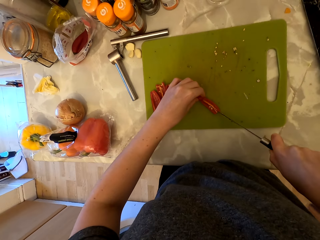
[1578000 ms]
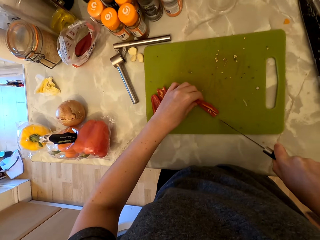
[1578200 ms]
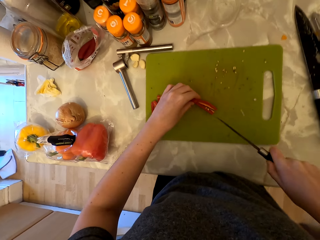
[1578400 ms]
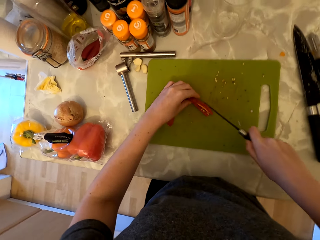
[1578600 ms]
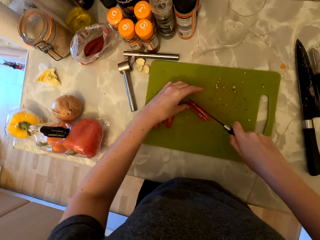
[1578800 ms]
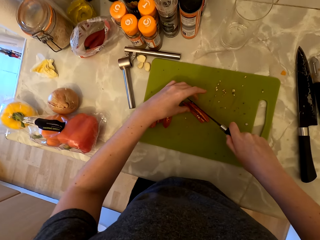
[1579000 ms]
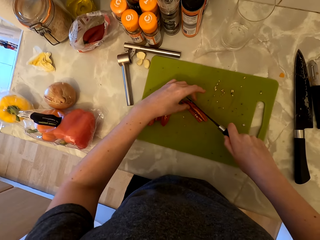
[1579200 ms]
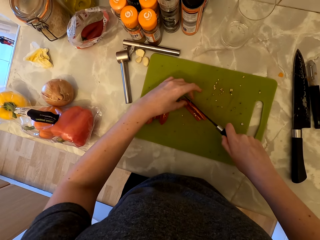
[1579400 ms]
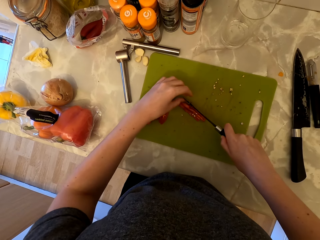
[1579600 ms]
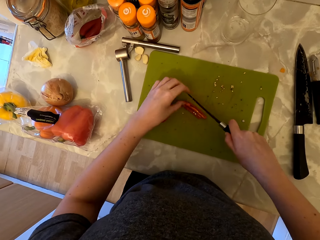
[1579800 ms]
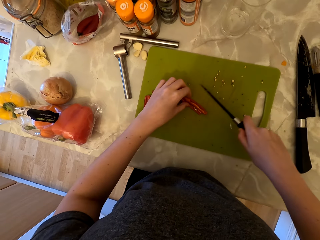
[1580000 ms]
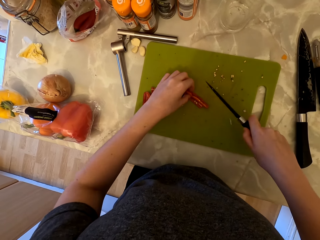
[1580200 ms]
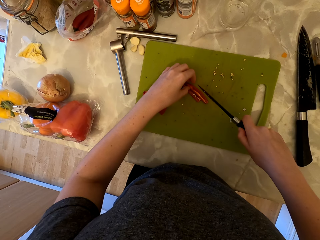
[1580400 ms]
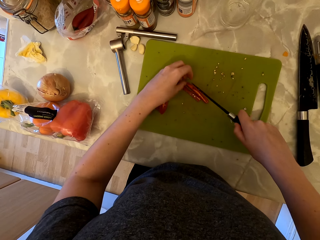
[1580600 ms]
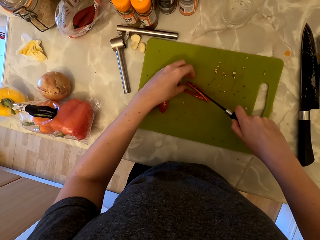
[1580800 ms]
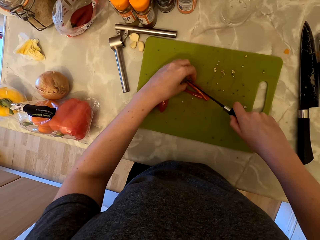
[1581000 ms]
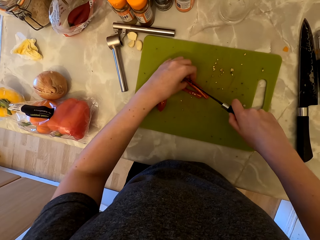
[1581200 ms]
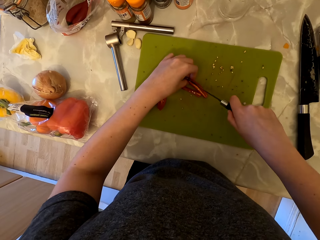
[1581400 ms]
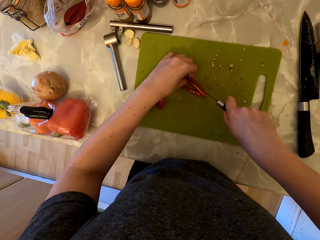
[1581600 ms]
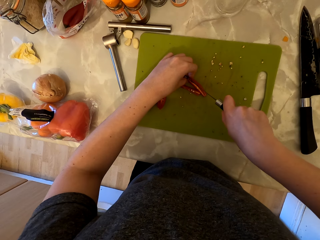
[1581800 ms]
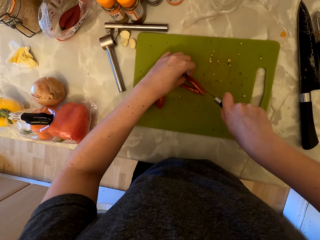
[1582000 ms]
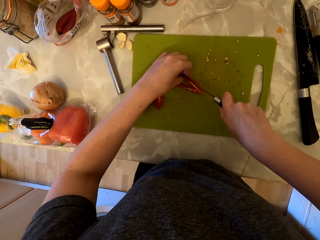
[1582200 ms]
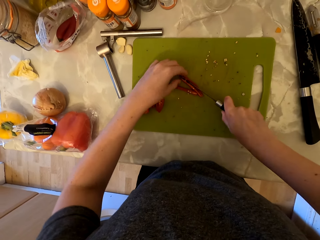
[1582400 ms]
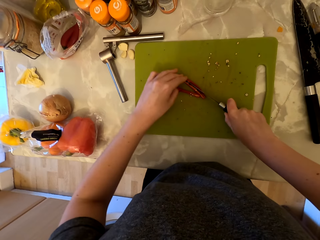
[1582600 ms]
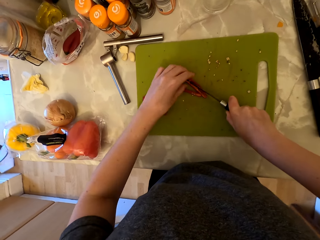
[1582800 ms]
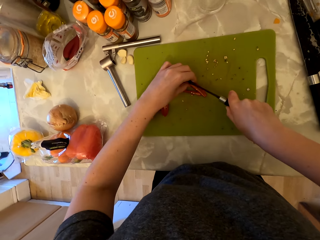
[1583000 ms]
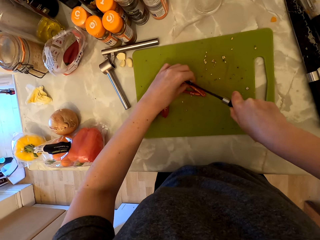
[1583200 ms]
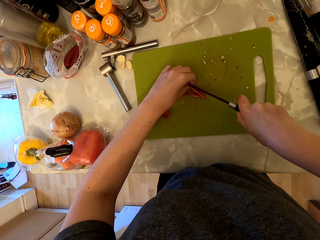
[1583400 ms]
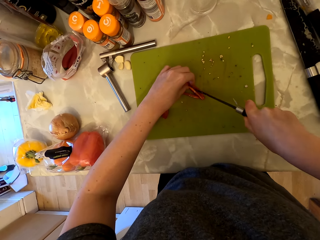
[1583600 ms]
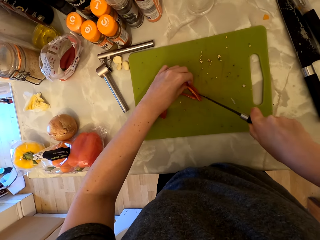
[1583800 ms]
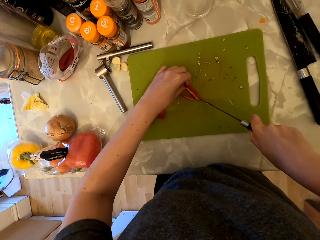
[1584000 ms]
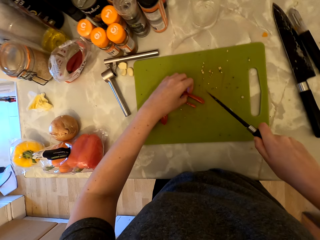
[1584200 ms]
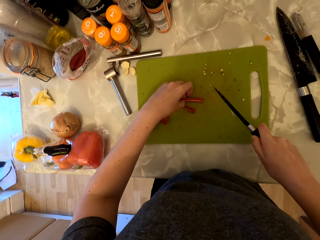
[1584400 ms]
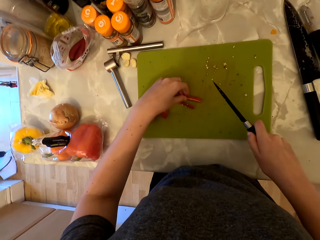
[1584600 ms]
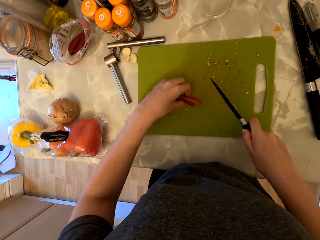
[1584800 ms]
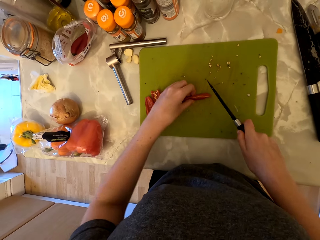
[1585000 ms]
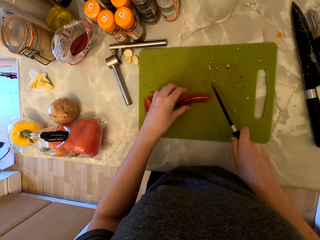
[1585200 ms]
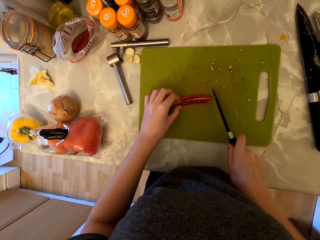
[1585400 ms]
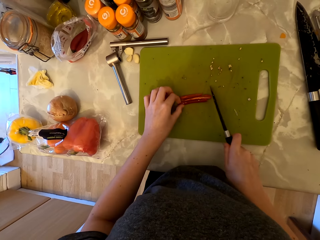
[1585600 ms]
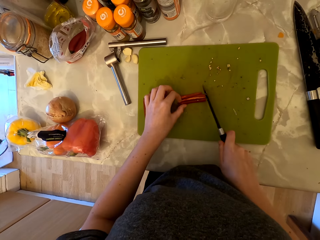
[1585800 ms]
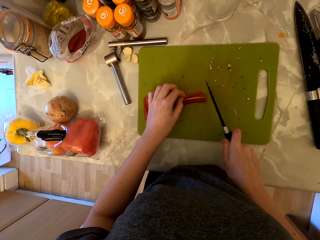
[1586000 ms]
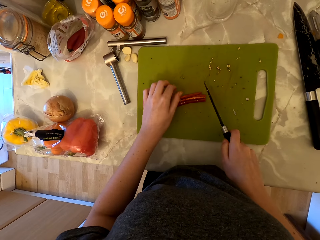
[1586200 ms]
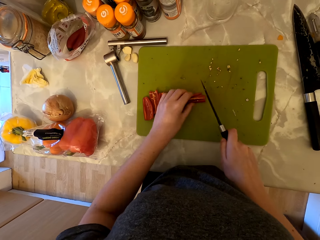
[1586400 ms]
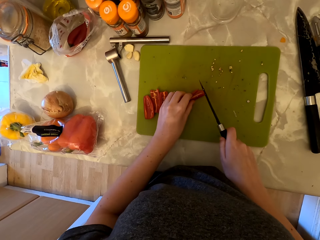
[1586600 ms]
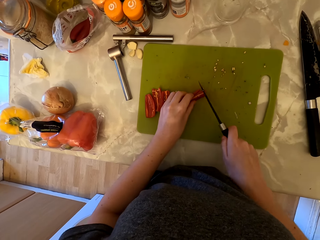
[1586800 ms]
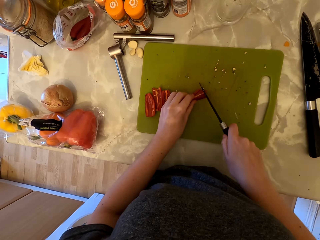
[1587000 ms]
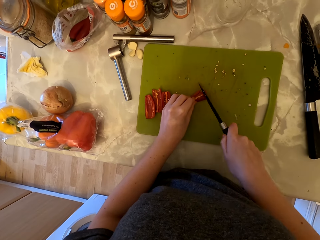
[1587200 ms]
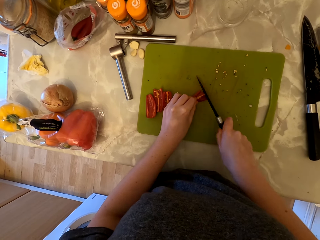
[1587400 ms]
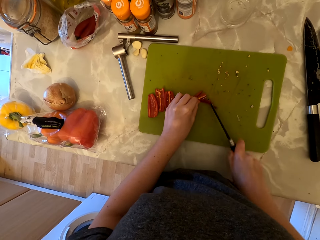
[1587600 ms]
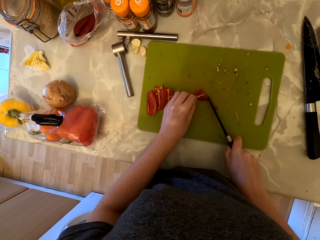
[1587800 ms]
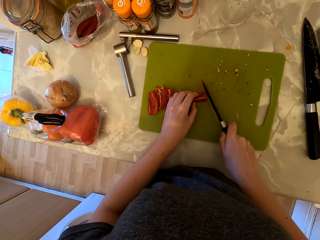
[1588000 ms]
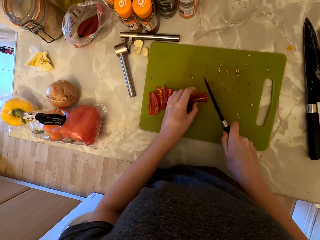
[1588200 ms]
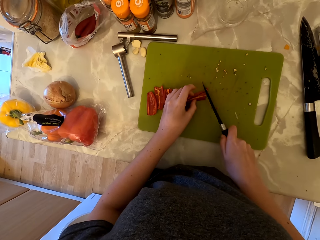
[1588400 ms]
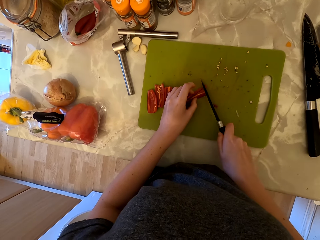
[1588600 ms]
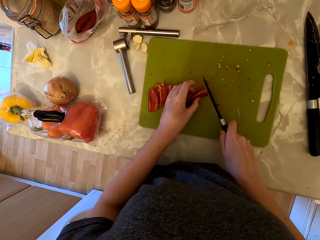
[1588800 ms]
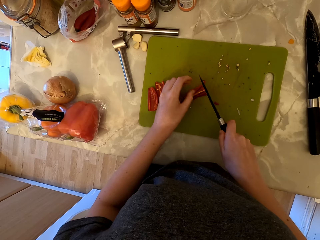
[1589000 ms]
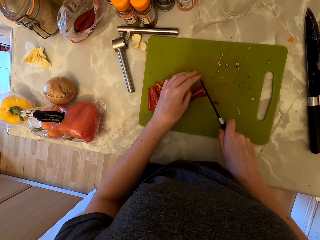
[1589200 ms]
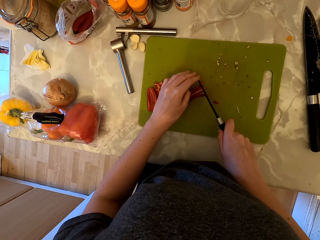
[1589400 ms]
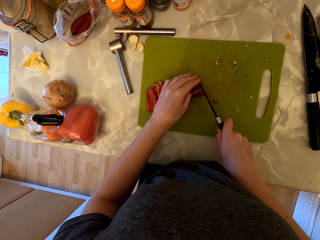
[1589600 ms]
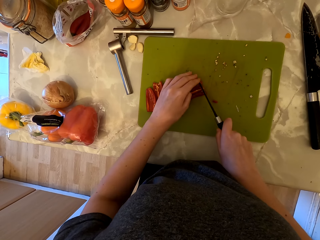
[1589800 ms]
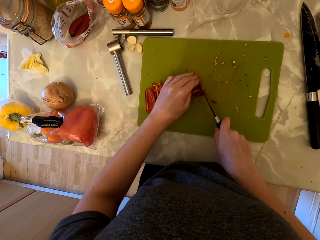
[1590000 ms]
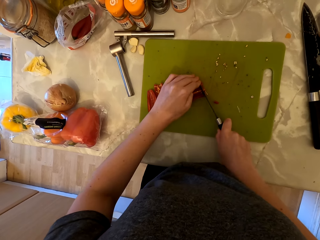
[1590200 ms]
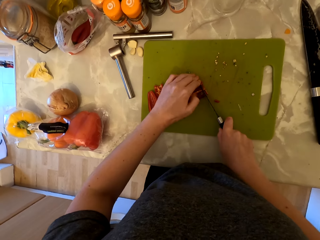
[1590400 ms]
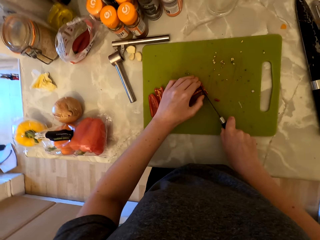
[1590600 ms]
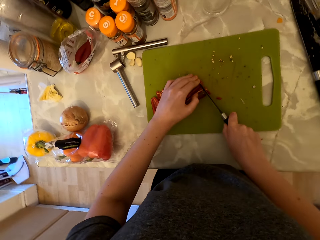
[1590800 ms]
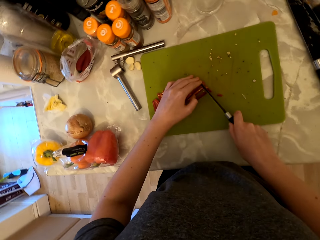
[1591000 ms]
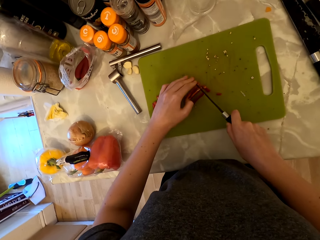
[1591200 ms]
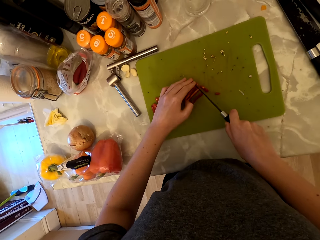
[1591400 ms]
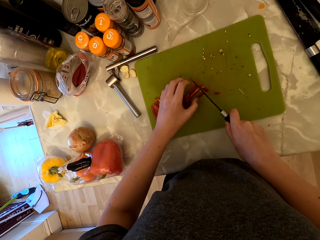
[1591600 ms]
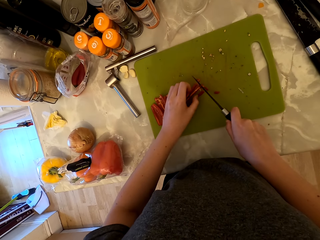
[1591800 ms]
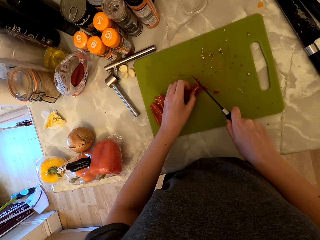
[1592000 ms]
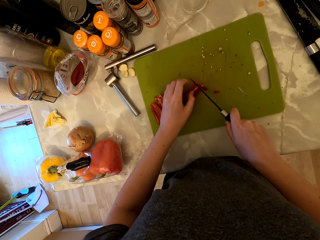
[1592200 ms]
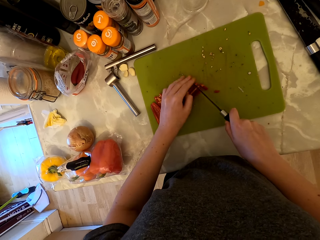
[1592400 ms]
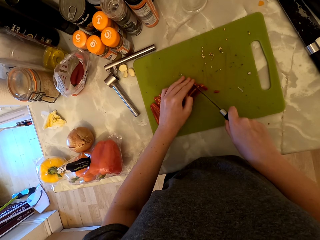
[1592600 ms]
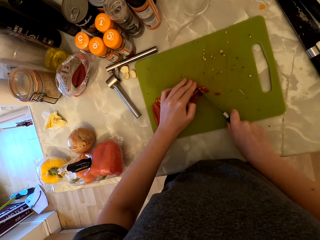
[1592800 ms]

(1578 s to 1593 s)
The camera wearer cuts the chili pepper into pieces. They hold the knife with both hands. They cut the chili pepper into pieces.

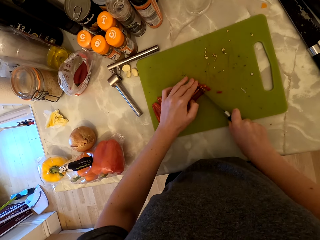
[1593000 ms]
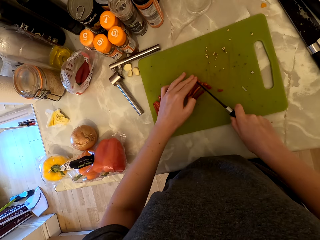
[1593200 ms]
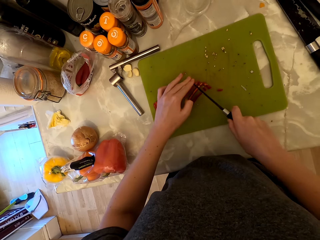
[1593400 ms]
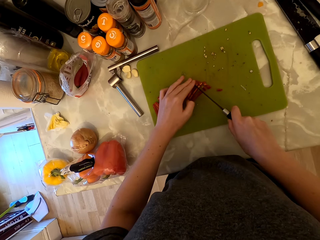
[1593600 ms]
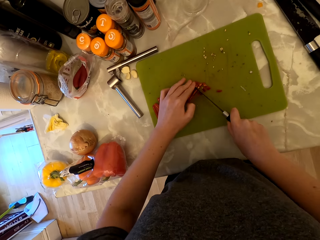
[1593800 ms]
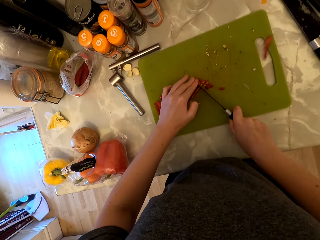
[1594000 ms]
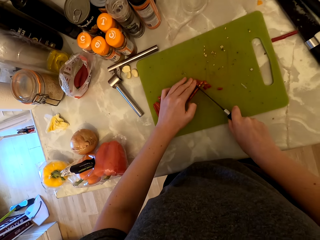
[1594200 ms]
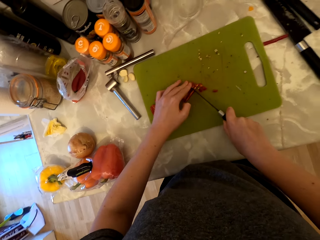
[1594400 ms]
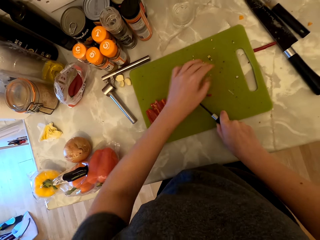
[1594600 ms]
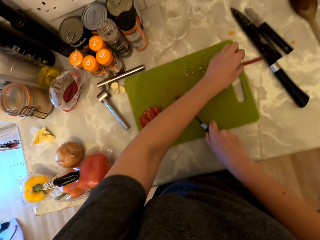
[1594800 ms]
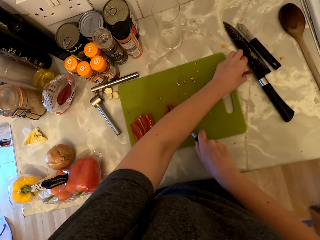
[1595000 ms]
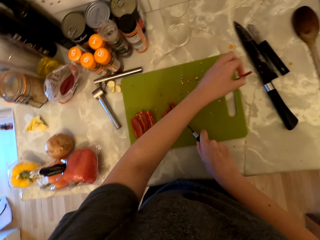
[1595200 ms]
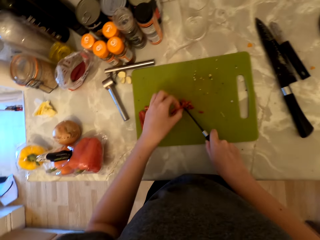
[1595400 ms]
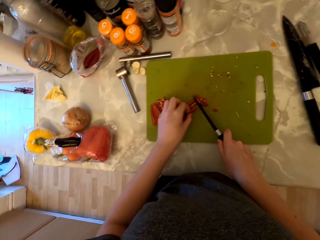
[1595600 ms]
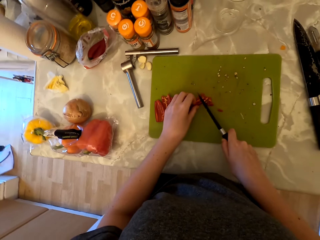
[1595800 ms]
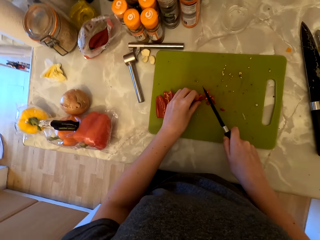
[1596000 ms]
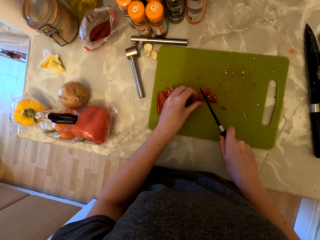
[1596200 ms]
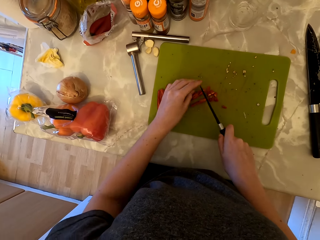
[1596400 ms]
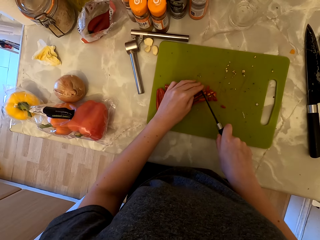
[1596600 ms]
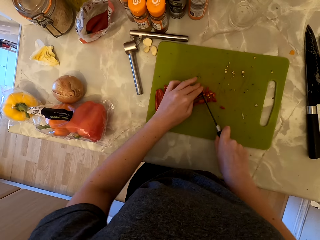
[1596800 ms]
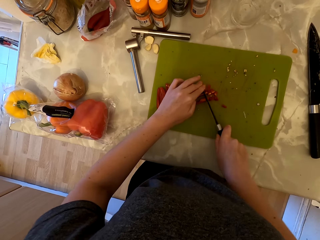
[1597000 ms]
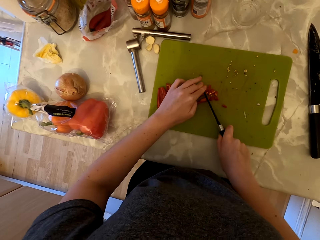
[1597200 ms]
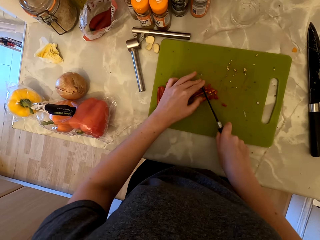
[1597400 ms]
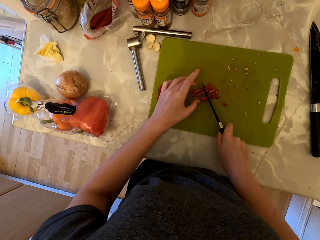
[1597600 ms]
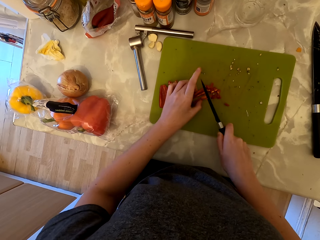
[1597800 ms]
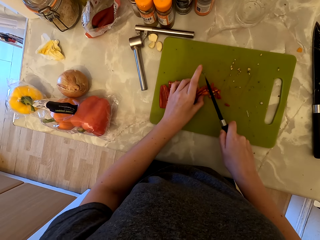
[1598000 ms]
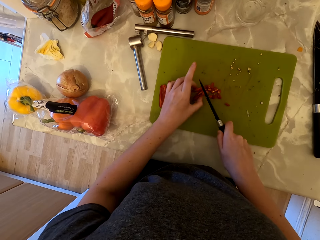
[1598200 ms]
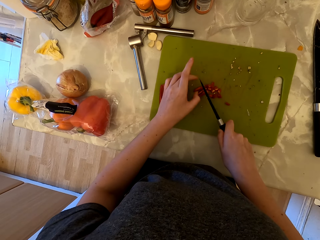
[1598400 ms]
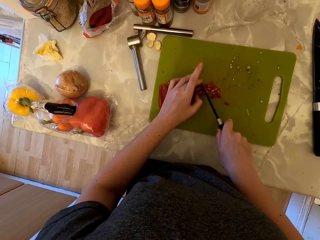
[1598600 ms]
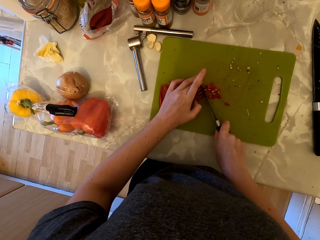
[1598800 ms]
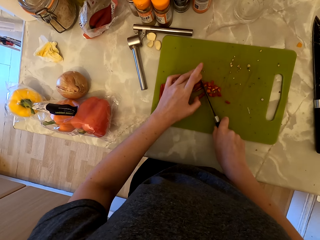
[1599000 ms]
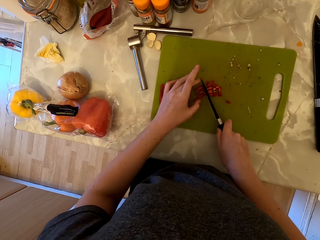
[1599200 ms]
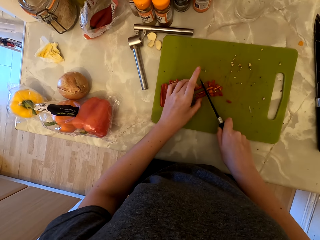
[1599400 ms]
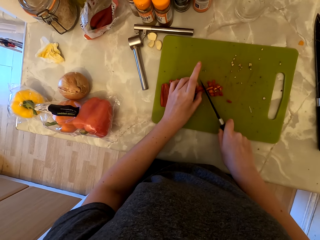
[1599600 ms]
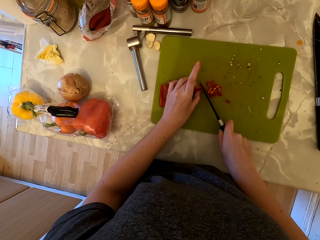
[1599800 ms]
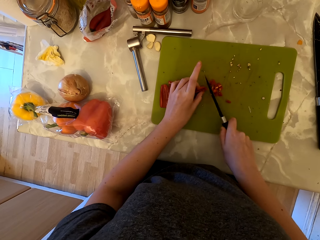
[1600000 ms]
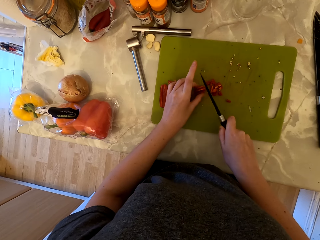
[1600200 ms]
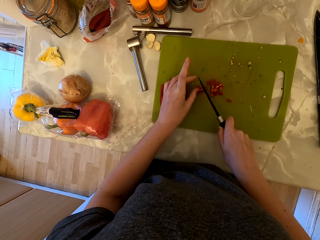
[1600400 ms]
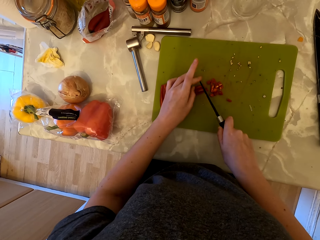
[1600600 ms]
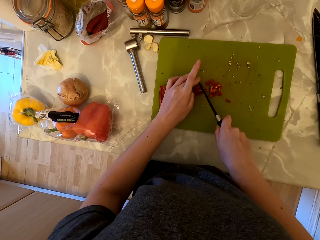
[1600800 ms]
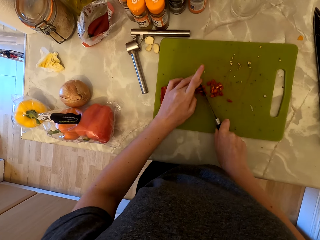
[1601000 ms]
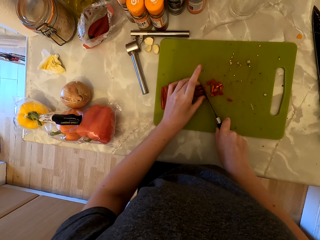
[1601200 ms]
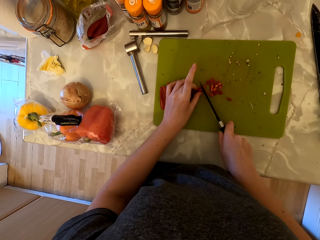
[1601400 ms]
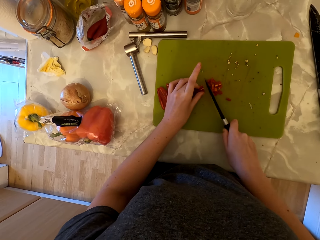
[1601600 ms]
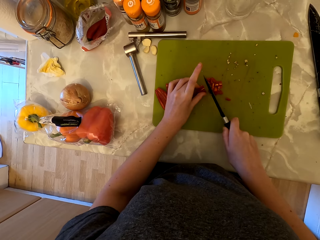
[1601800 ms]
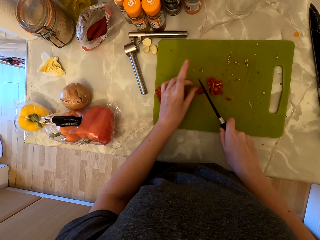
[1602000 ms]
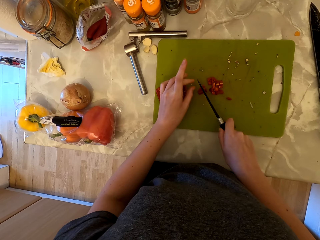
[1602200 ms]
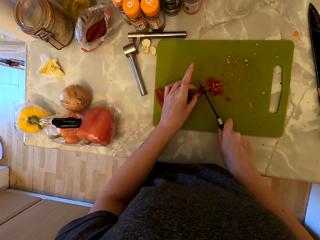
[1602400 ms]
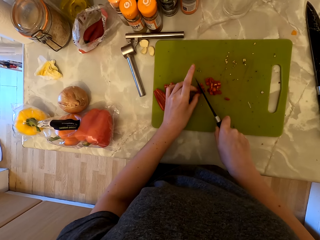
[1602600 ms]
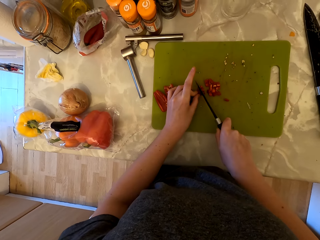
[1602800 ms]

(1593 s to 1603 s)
The camera wearer picks up the chili pepper on the counter top, from the cabinet. They place the chili pepper on the chopping board. They hold the knife with both hands. They cut the chili pepper into pieces. They hold the knife with both hands. They cut the chili pepper into pieces. They hold the knife with both hands. They cut the chili pepper into pieces.
